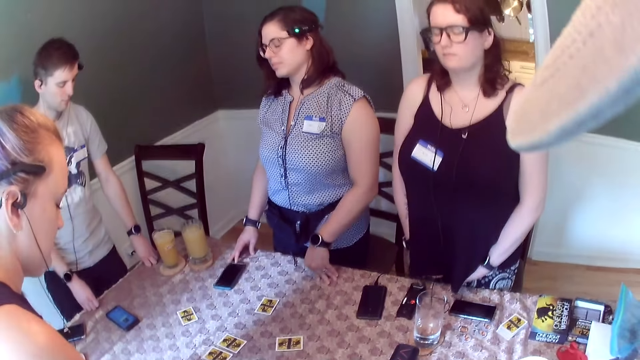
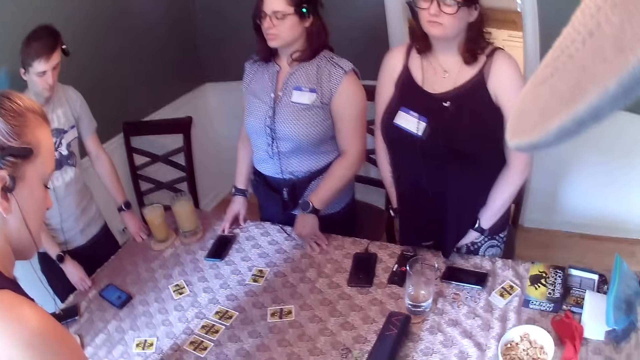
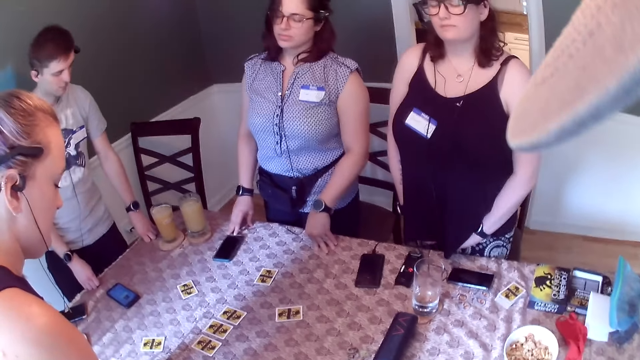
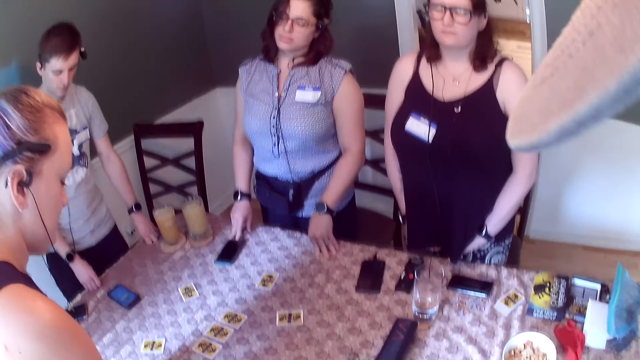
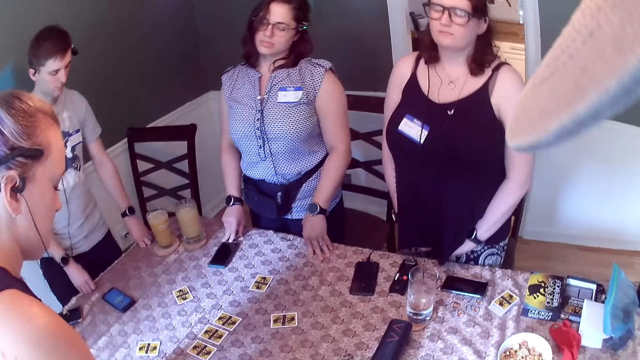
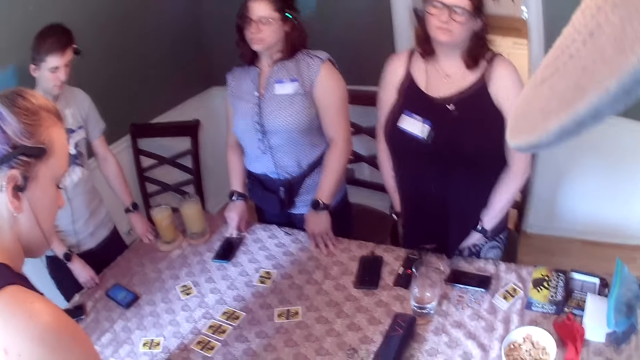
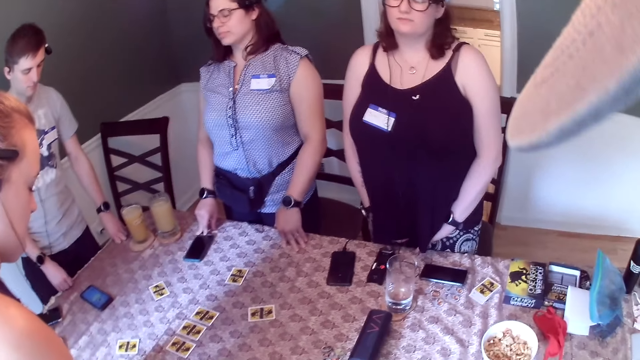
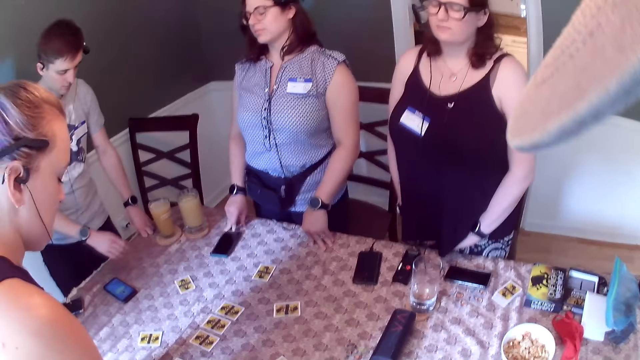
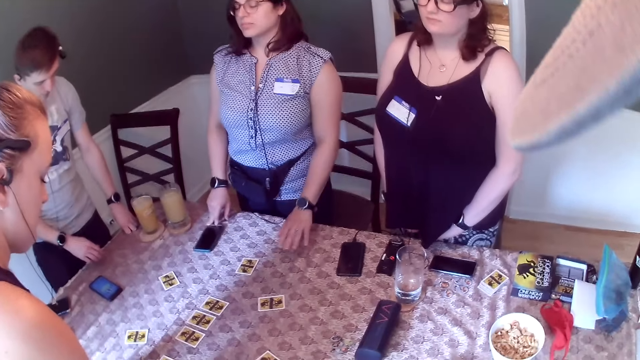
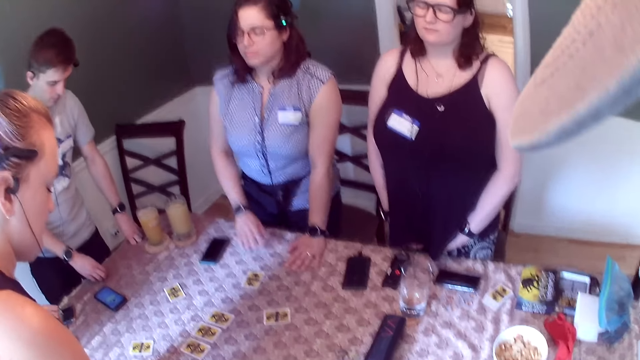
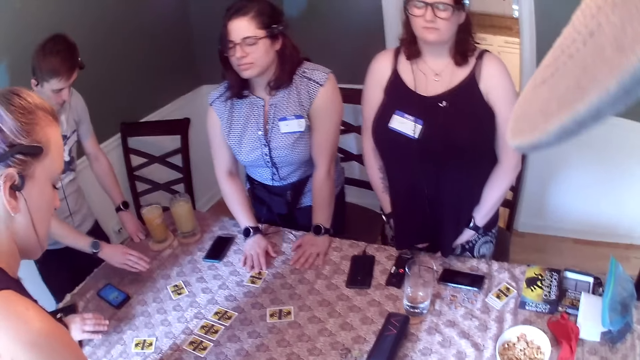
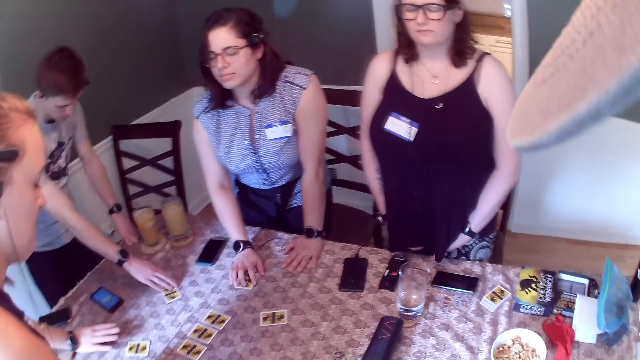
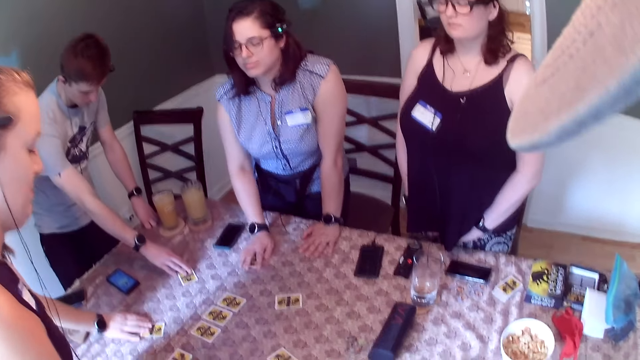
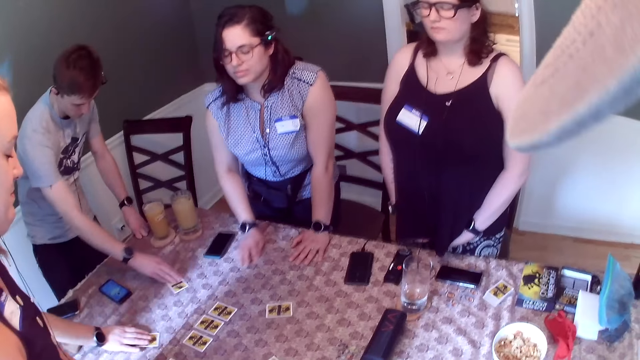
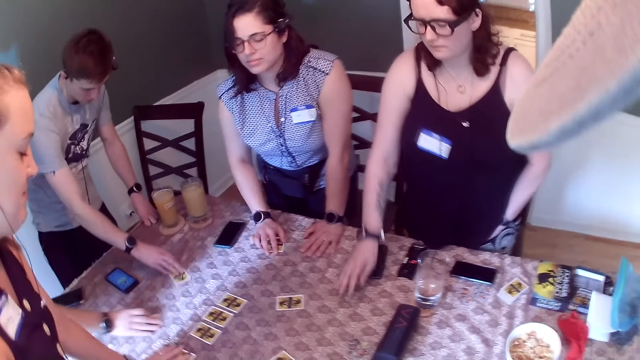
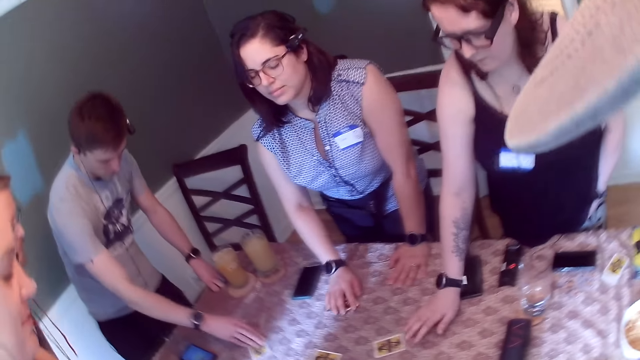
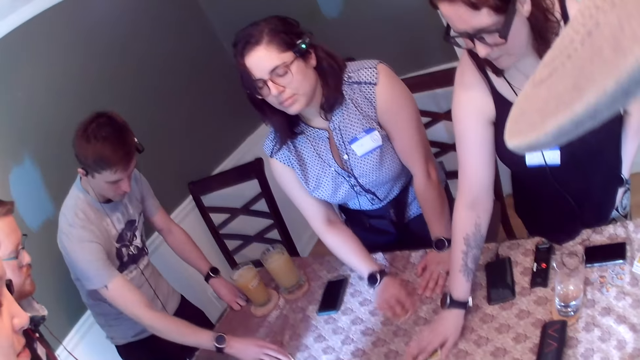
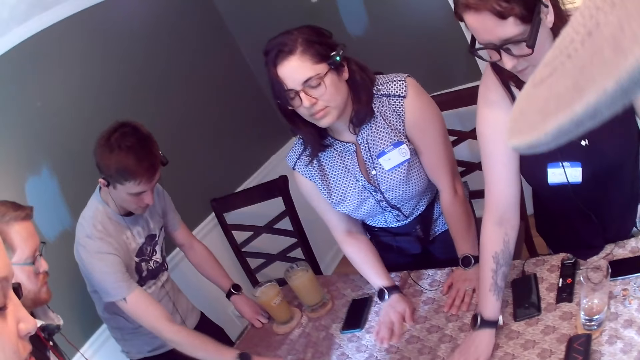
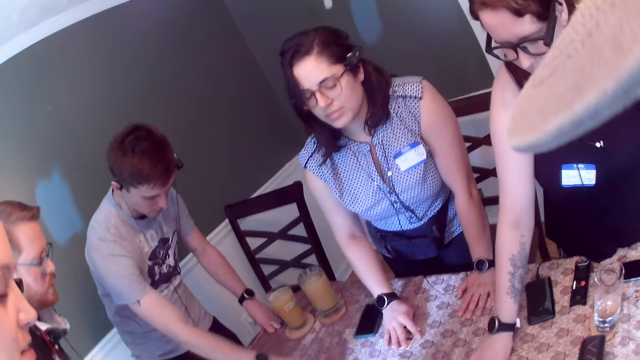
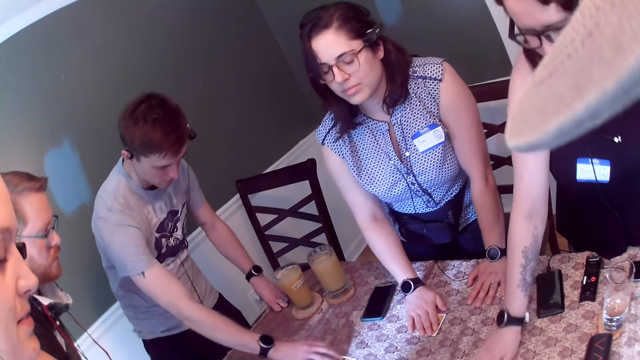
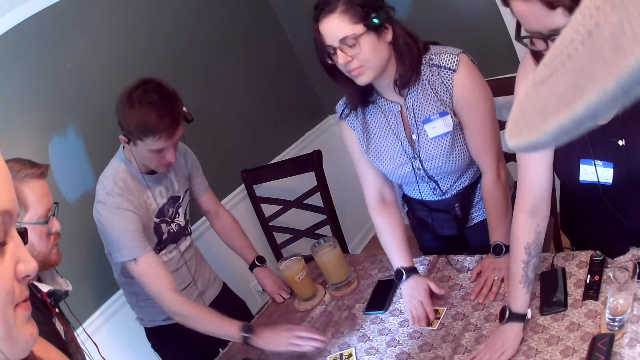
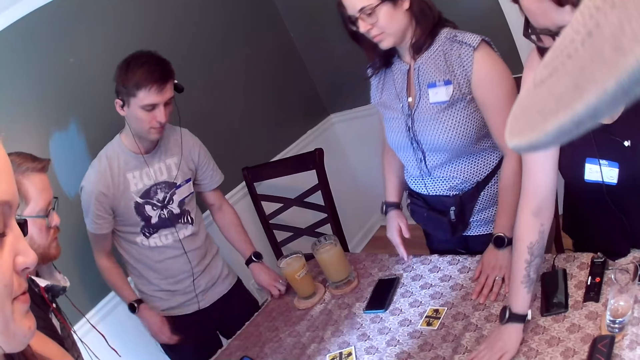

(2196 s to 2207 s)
The woman places her right hand on a card on the dining table. She moves the card around with her right hand. A man places his right hand on a card on the dining table. Another man places his right hand on a card on the dining table. The first man moves the card around with his right hand. The other man moves the card around with his right hand. Another woman places her left hand on a card on the dining table. A third woman places her right hand on a card on the dining table. The third woman moves the card around with her right hand. The camera wearer looks around. The first woman taps the card with her right hand.

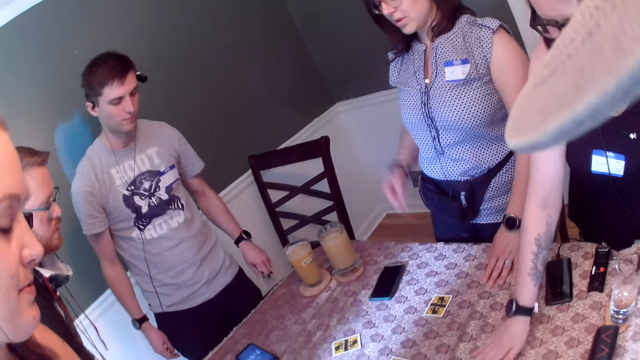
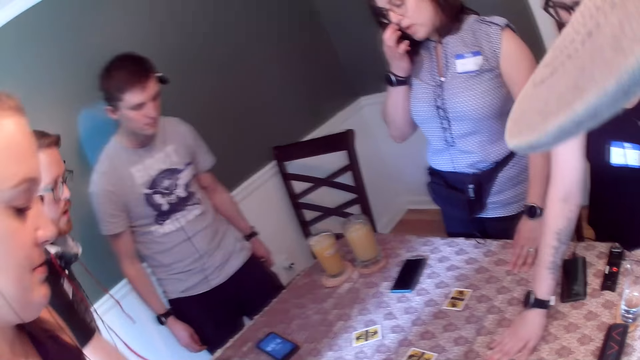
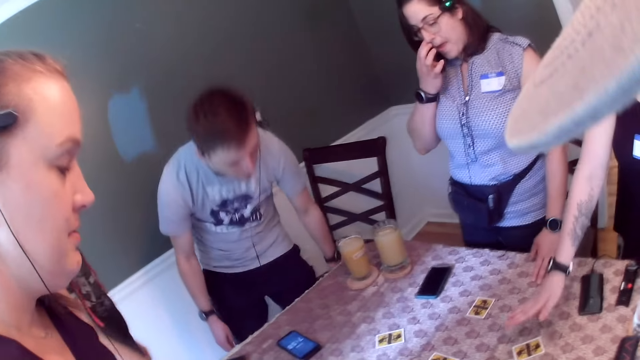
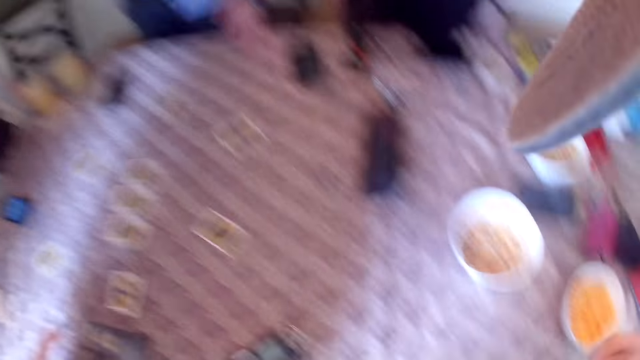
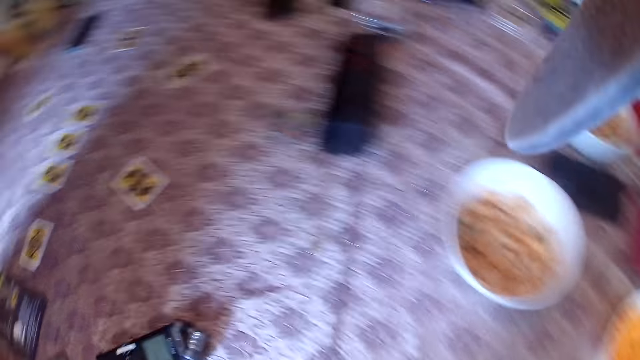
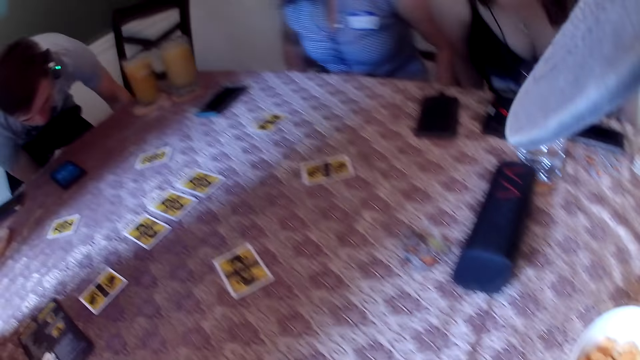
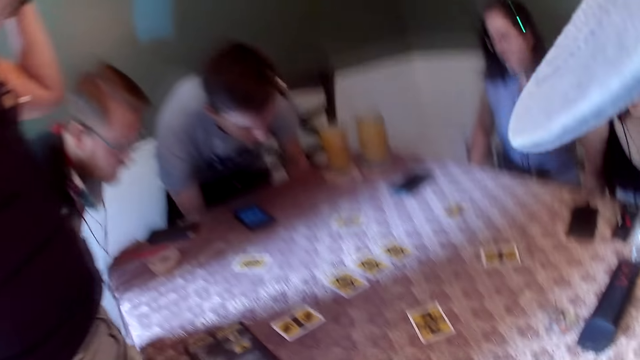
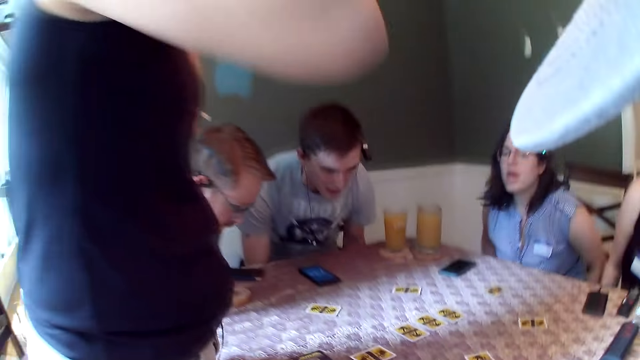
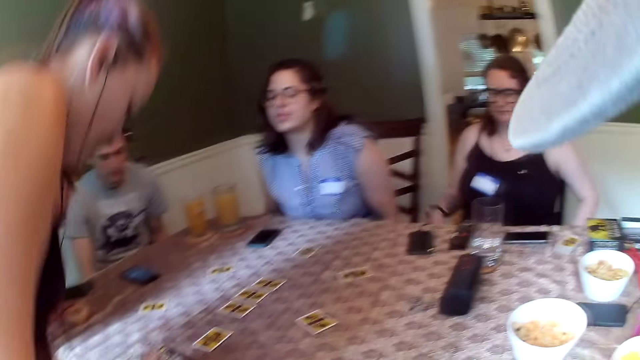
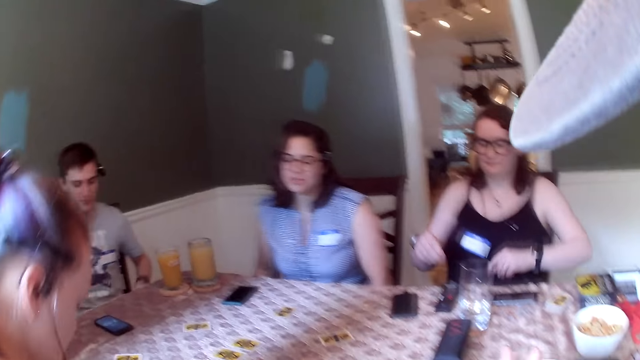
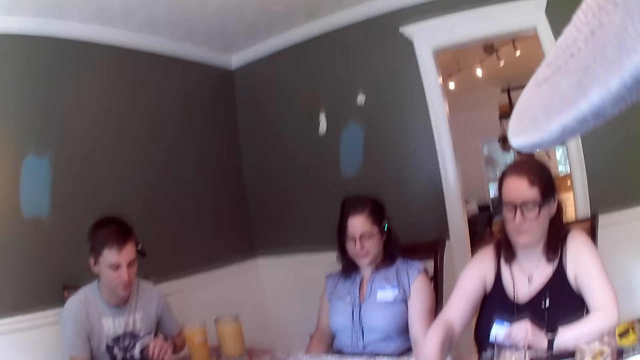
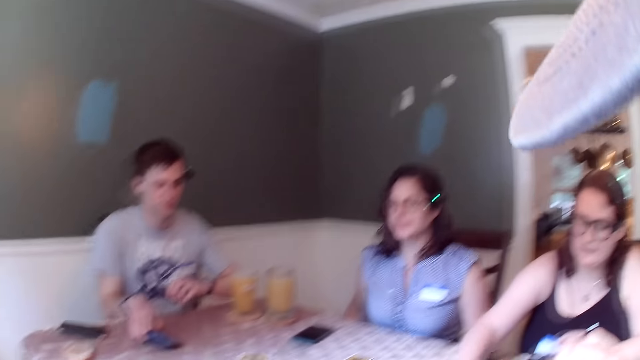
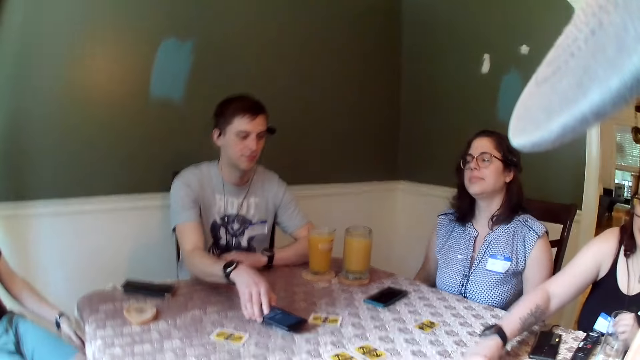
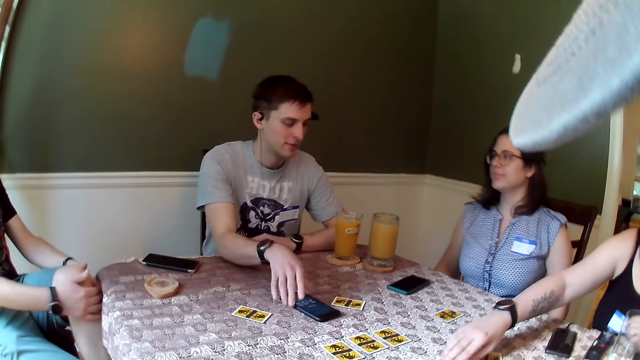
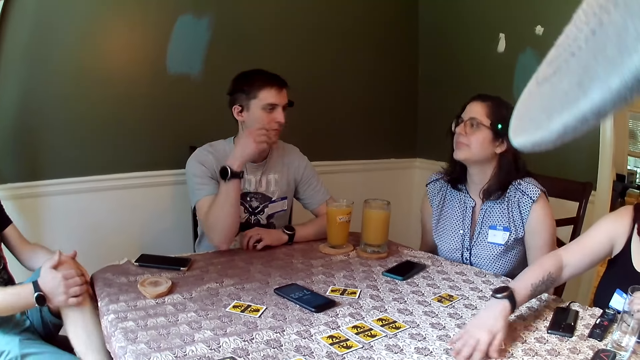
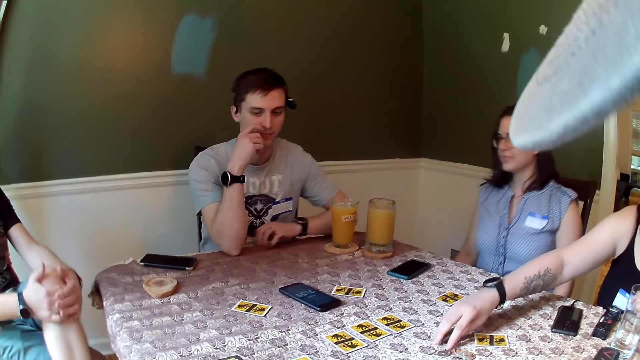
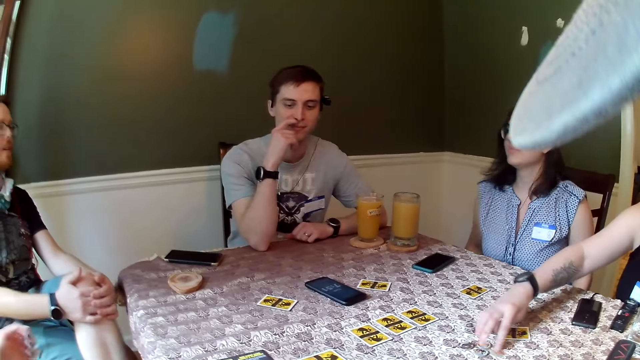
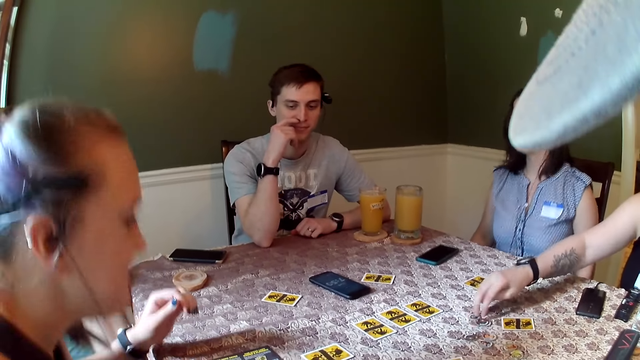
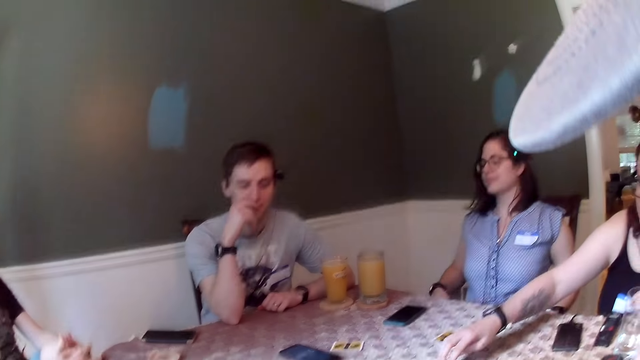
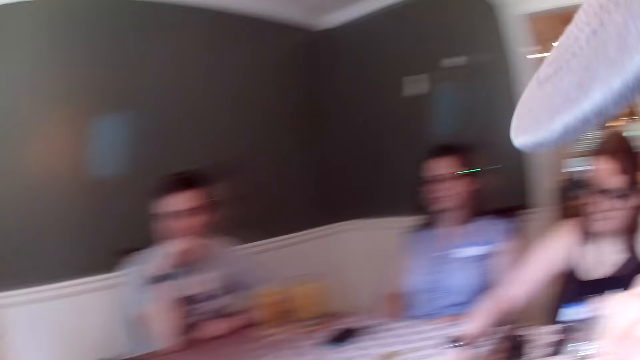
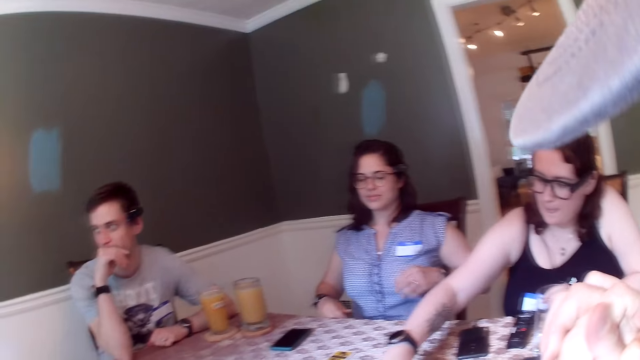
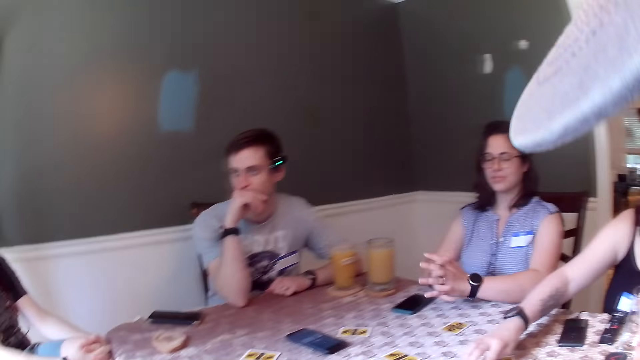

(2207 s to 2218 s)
The woman talks to the group of people and scratches her nose with her right hand. A man sits on a dining chair. The first woman sits on a dining chair. Another woman sits on a dining chair. Another man sits on a dining chair. The first woman talks to the group of people. A third woman sits on a dining chair. The second woman places her left hand on the dining table. The first man picks up a phone on the dining table with his right hand and drops the phone on the dining table with his right hand. The second man crosses his knees. The second woman arranges some coins on the dining table with her right hand. The second man places both hands on his knee. The first man touches his nose with his right hand. The third woman talks to the group of people. The first woman places both hands on the dining table.
